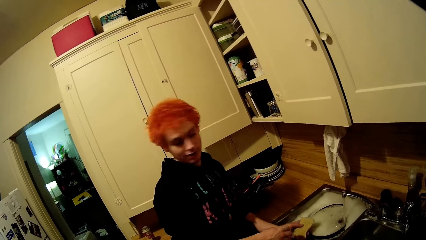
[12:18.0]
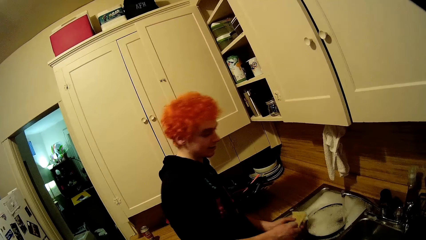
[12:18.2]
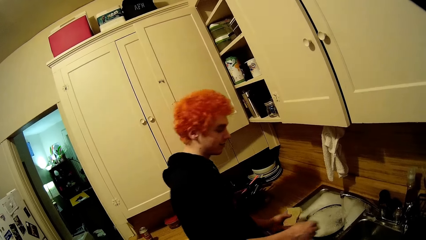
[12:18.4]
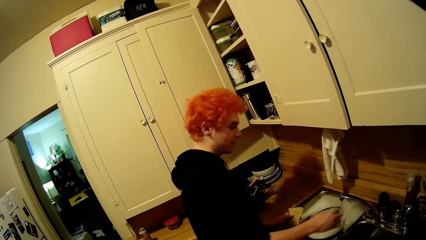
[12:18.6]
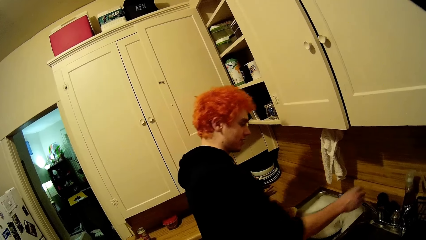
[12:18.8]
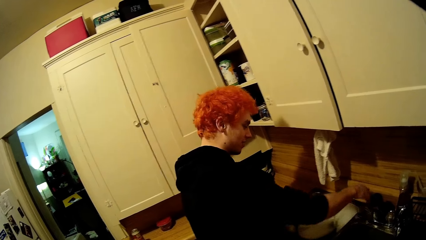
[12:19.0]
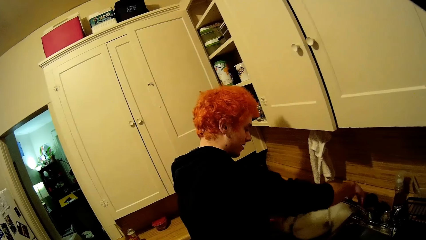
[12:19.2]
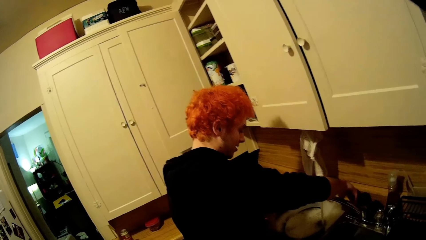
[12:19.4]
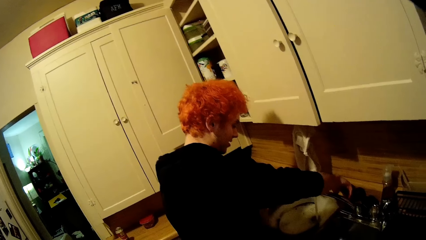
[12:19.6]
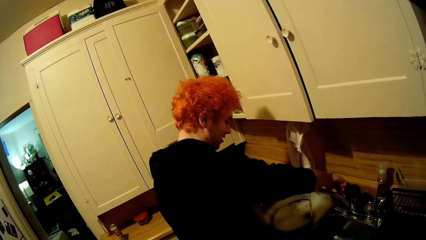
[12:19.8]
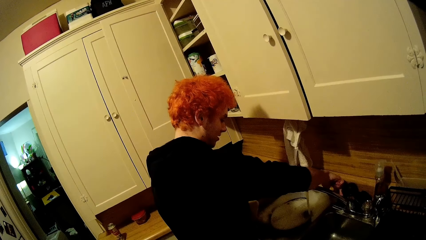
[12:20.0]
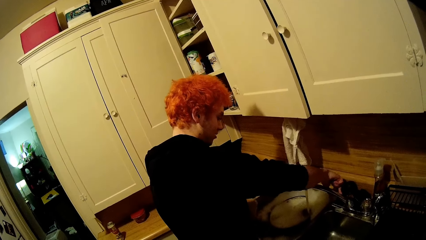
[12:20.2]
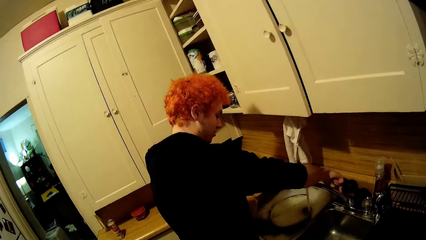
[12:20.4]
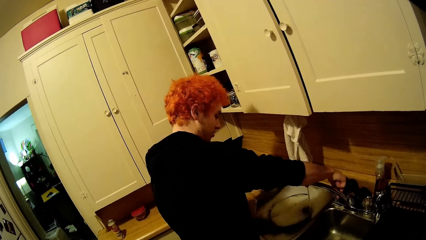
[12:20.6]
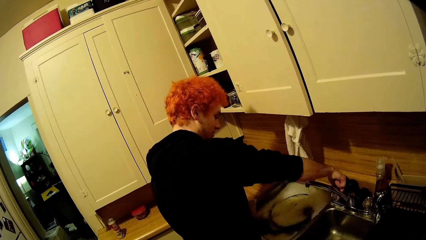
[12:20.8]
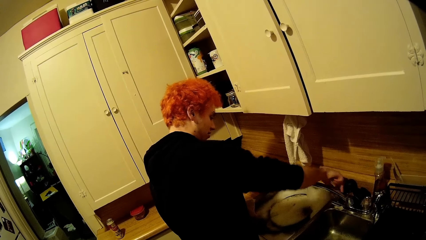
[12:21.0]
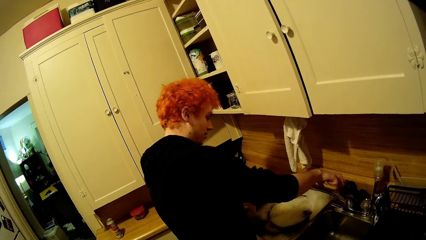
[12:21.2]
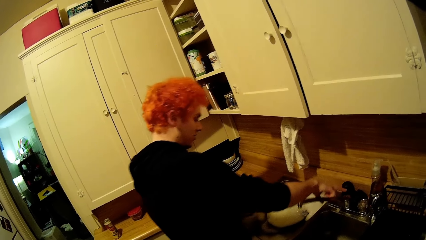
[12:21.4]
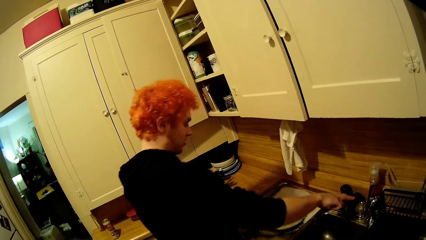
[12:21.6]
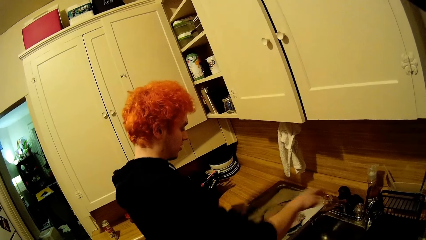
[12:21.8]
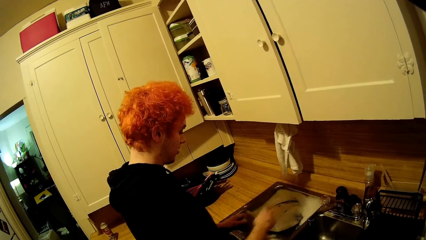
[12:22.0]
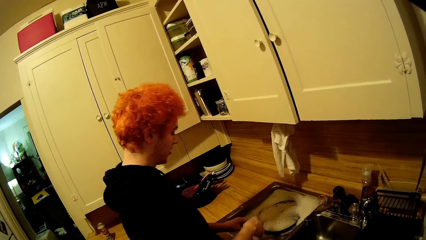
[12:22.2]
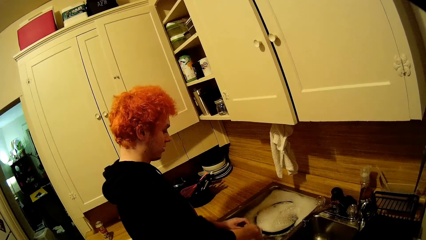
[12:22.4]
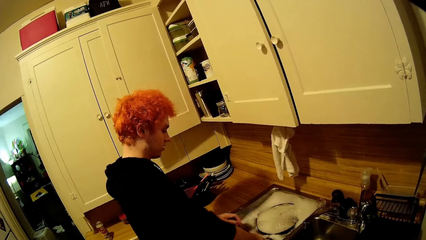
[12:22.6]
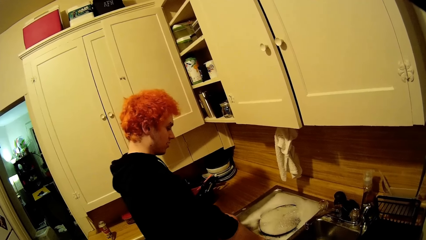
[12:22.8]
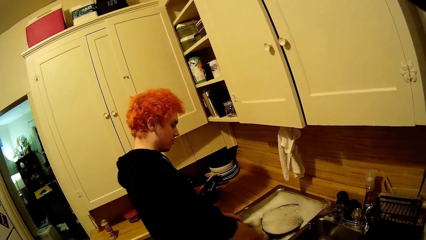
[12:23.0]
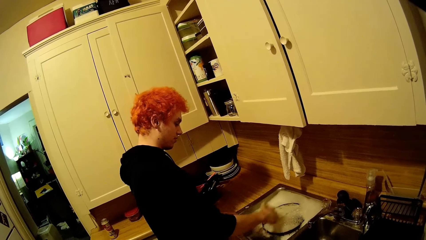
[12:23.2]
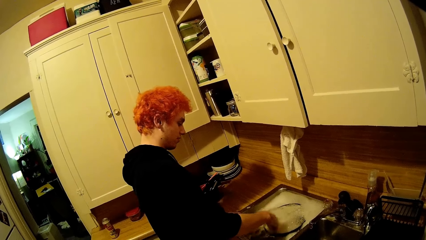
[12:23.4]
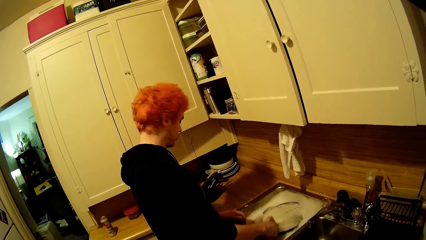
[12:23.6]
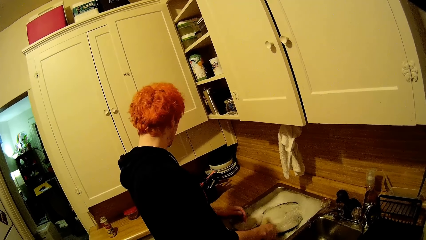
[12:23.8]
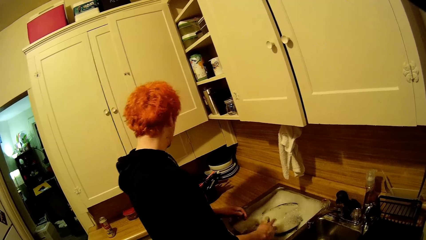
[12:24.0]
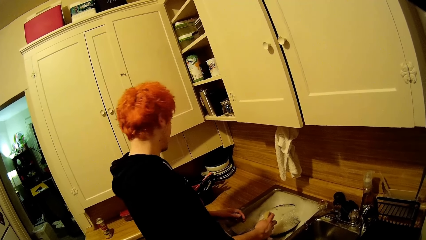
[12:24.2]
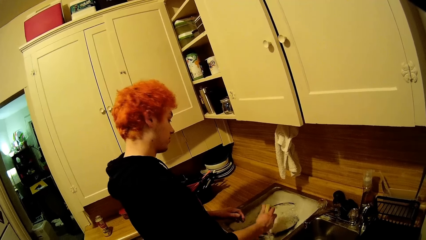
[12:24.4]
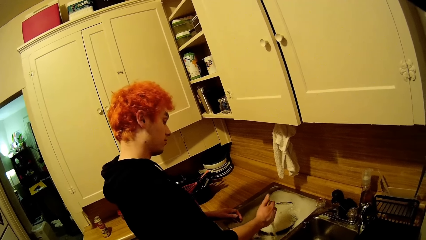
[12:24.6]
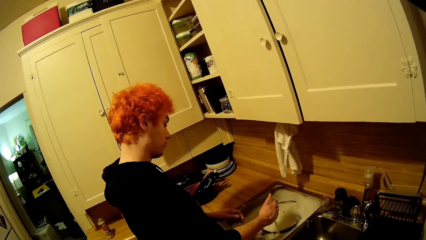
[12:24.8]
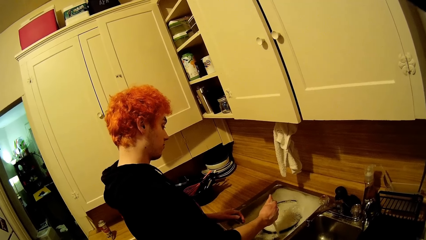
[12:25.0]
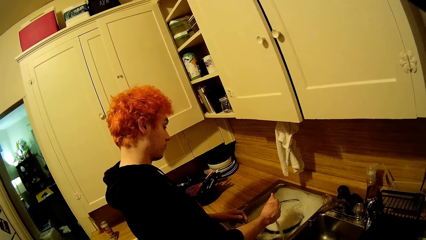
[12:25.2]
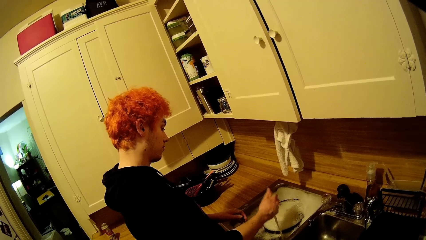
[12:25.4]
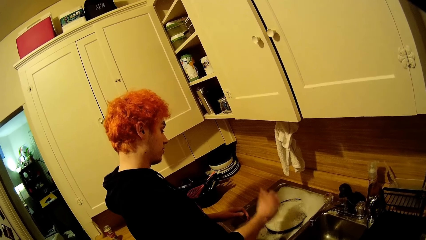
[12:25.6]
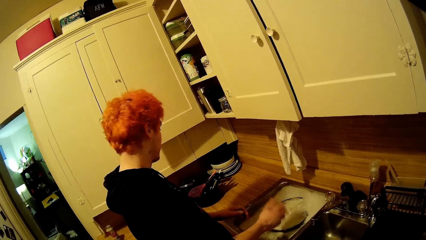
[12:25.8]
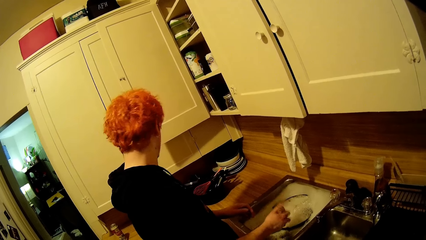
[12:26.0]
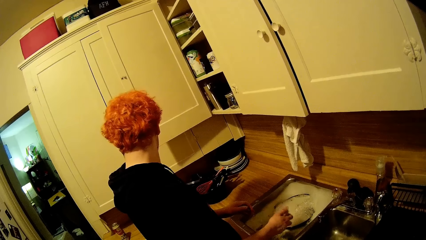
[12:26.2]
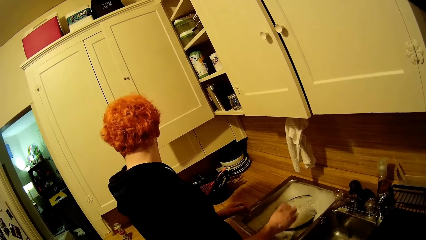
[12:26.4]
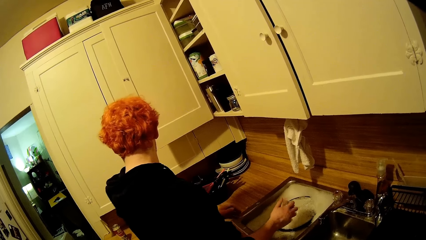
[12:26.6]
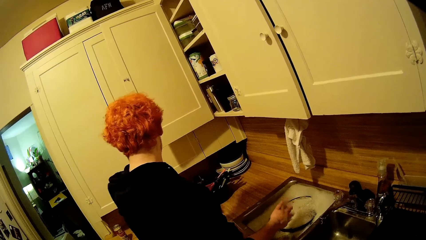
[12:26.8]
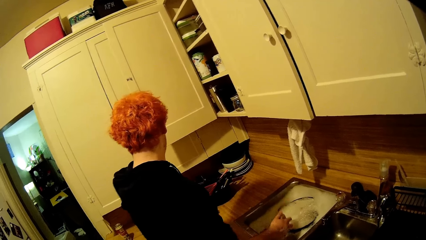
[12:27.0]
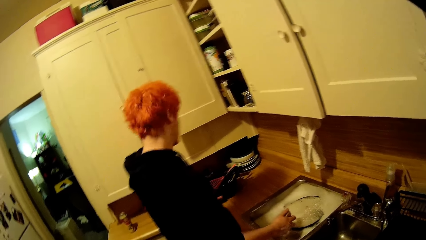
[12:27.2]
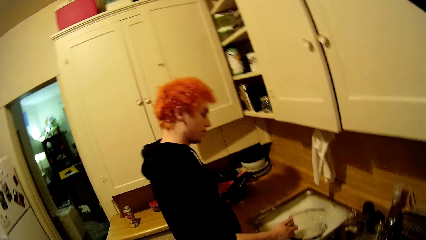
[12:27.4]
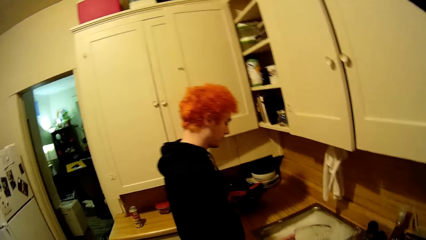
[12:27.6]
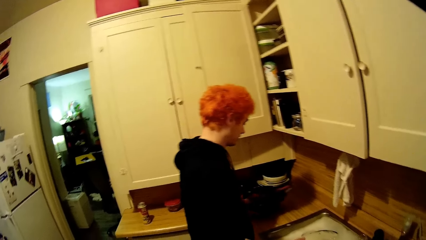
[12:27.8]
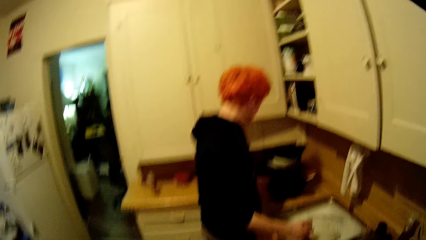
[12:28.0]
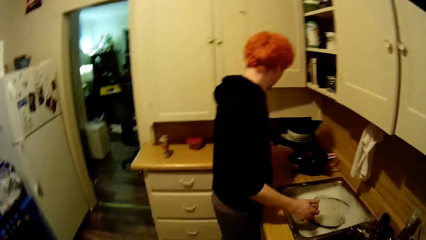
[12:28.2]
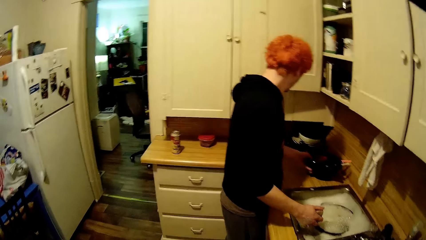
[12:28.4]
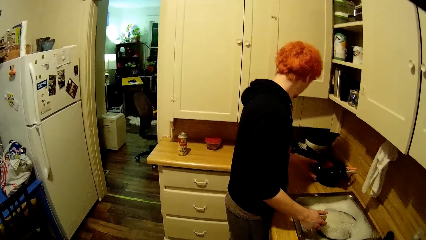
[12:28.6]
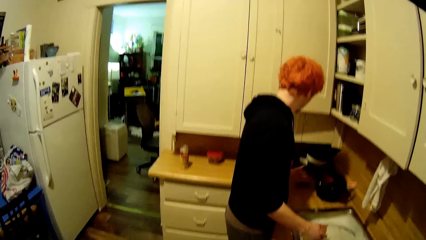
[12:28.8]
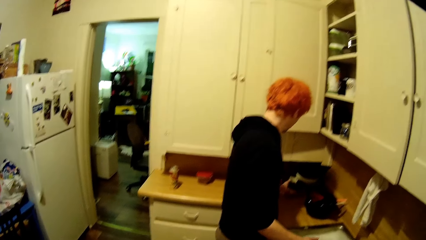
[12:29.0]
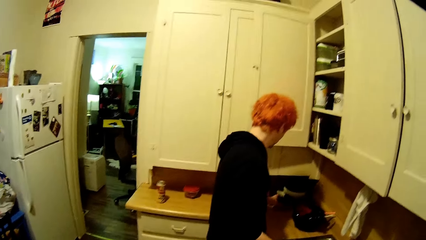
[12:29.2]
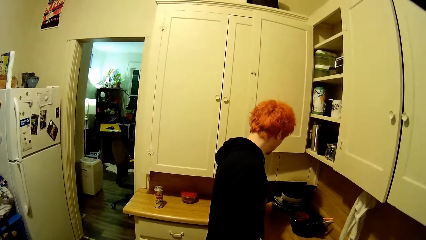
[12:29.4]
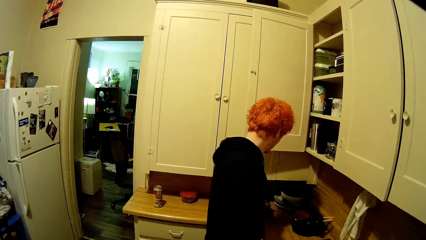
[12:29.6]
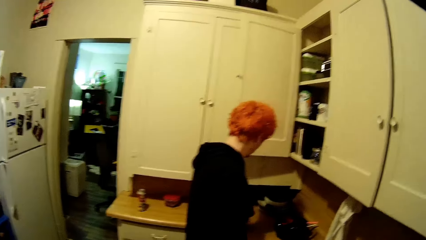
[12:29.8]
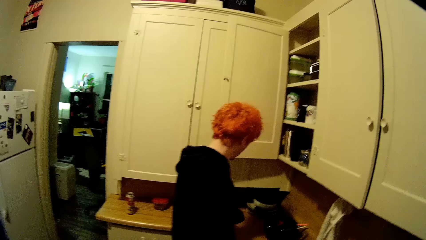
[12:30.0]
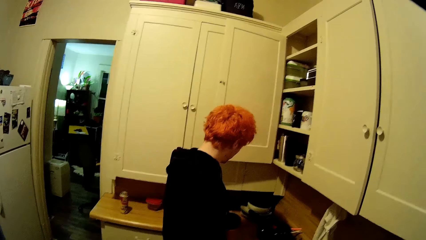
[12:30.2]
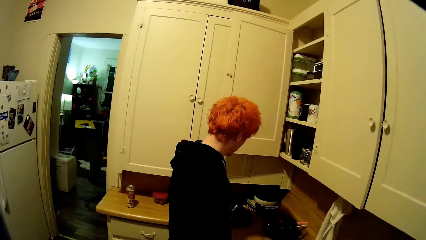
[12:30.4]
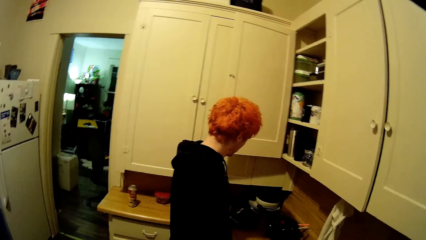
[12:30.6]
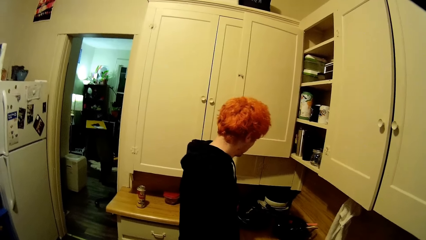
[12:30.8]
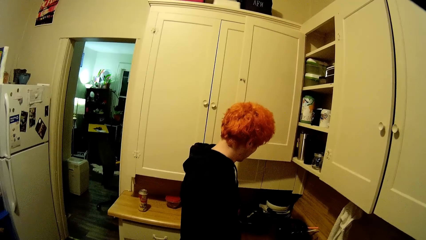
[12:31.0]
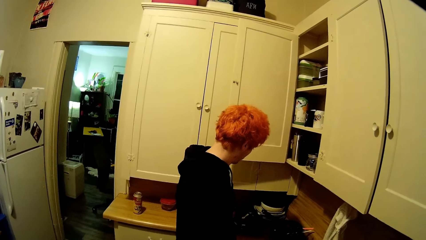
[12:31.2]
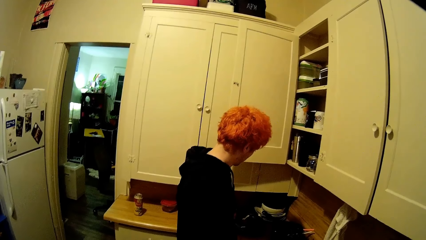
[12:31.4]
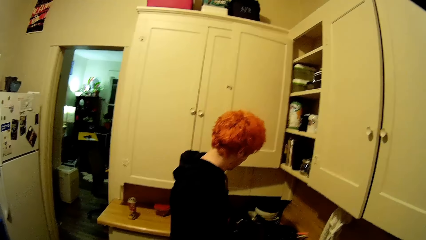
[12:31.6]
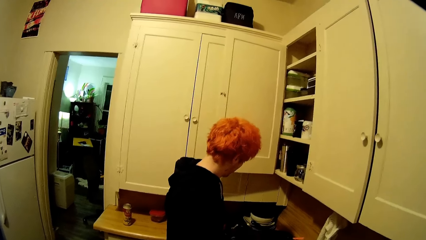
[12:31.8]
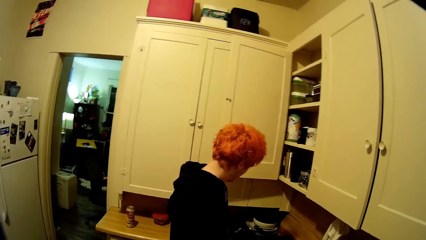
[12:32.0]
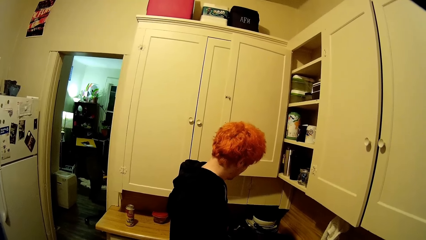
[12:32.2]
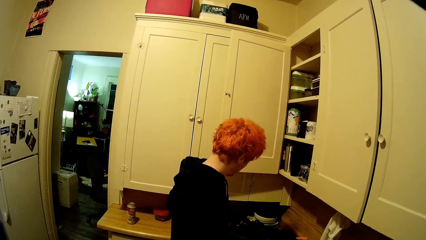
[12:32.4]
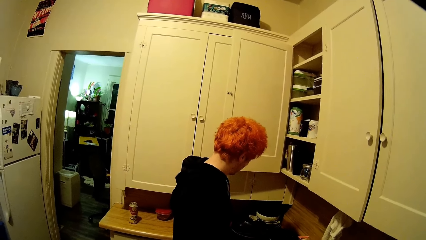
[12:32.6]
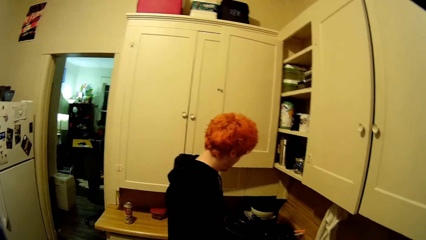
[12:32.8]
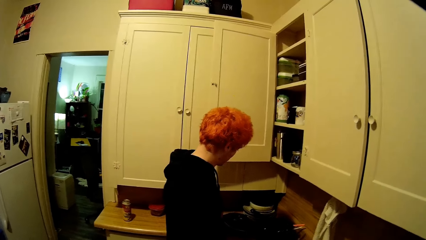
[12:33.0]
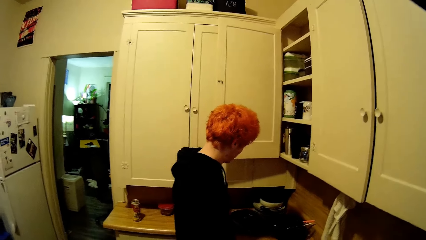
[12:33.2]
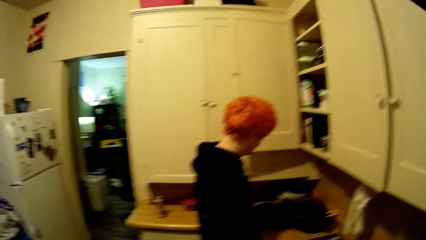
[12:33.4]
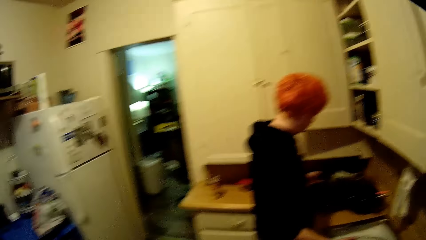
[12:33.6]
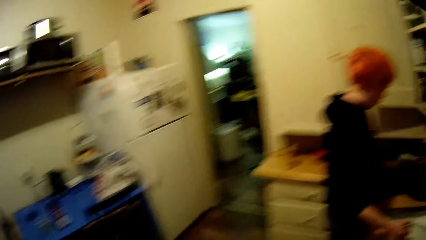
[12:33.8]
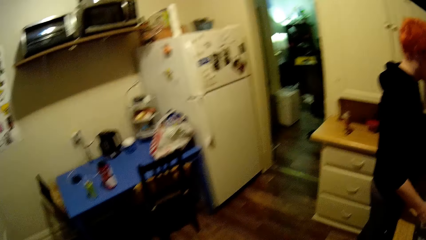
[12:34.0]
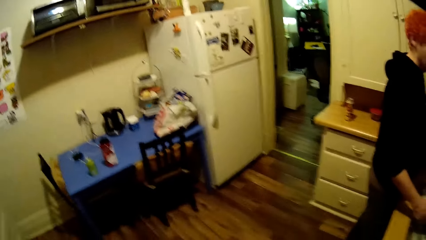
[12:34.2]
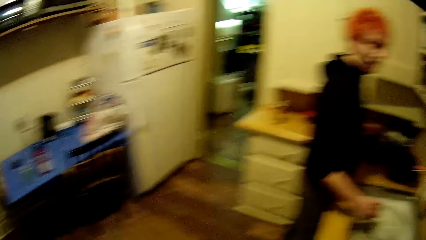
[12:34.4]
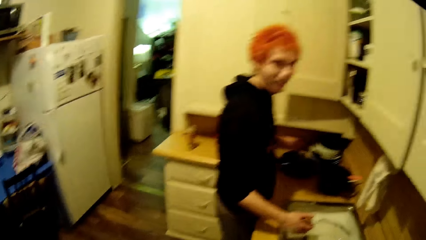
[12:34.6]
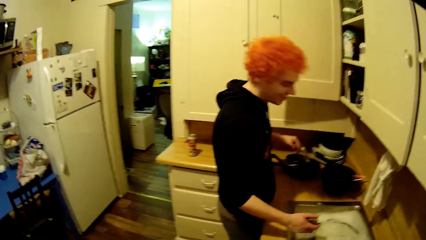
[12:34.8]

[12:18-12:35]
A man closes the water tap. The man sprinkles the sponge. The man pushes the dish.
